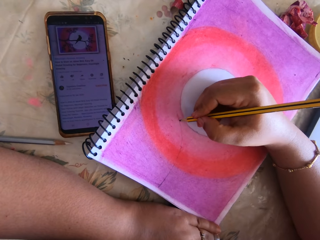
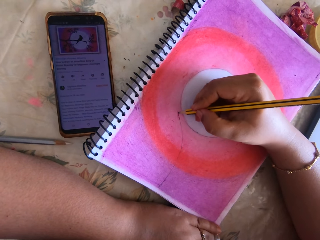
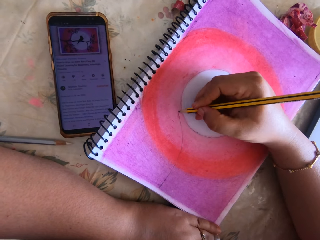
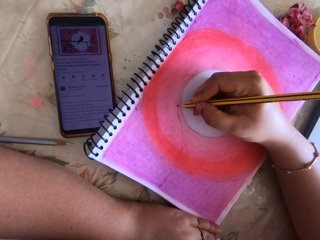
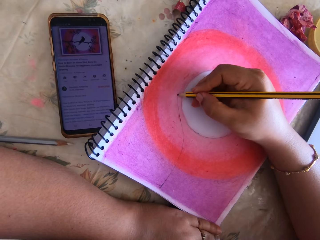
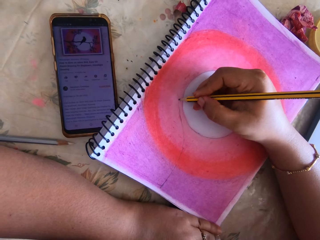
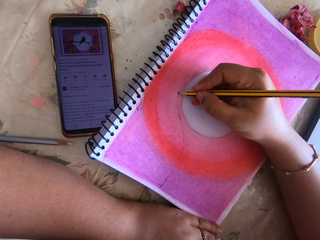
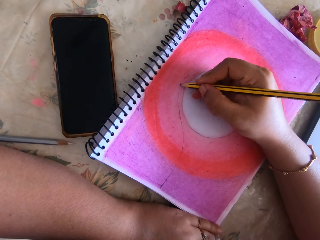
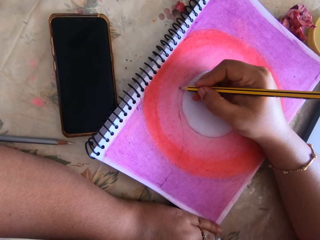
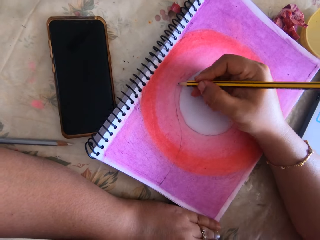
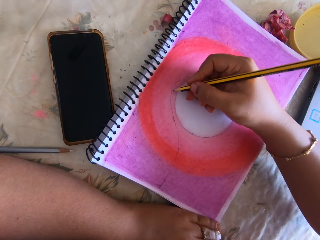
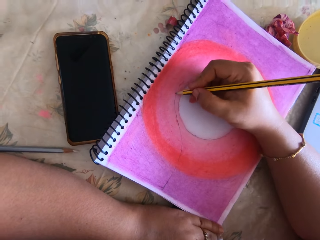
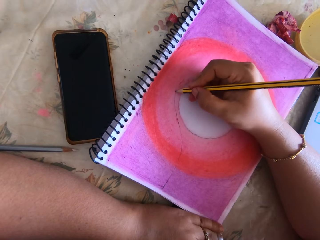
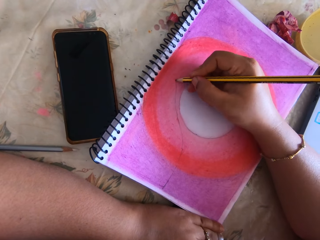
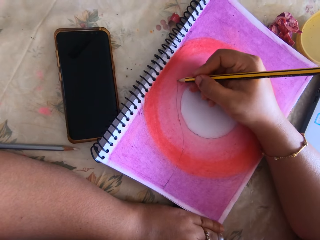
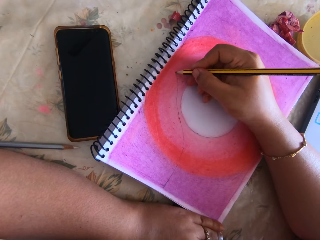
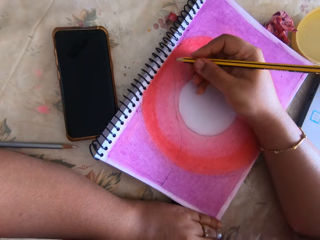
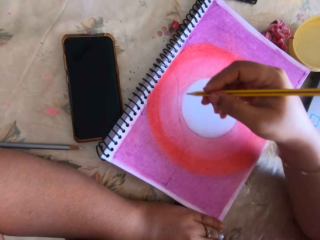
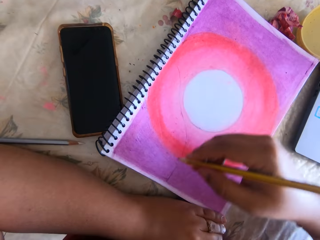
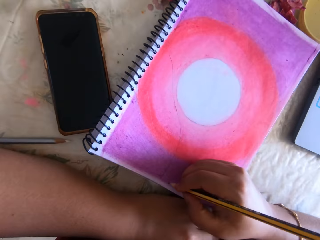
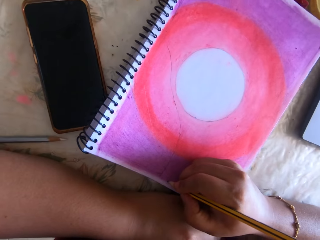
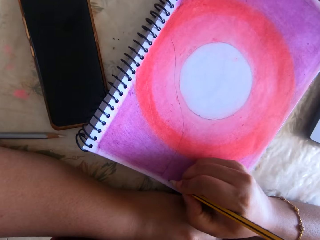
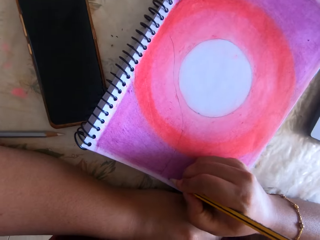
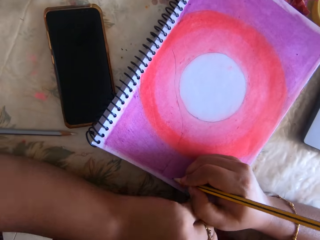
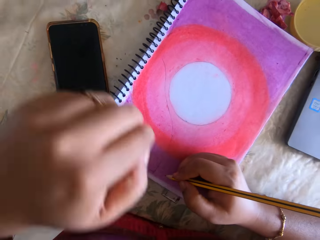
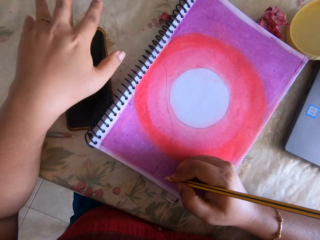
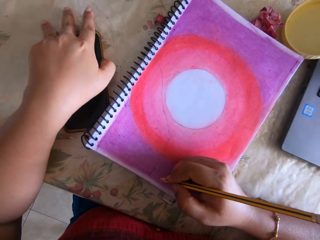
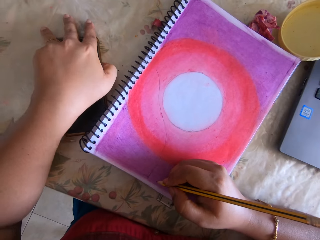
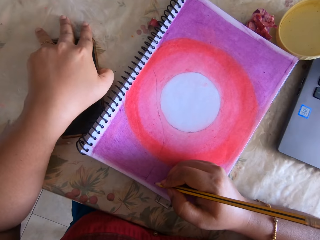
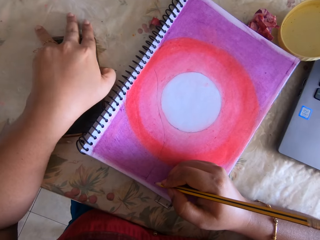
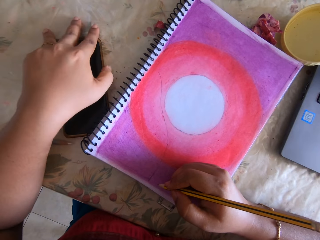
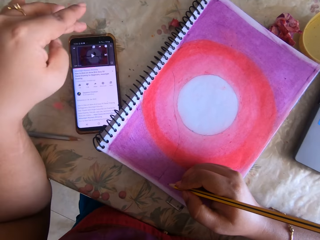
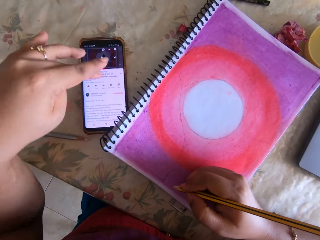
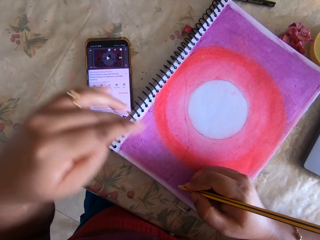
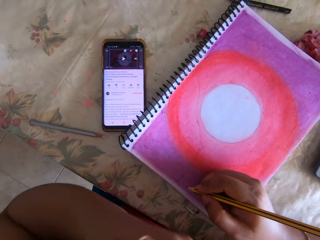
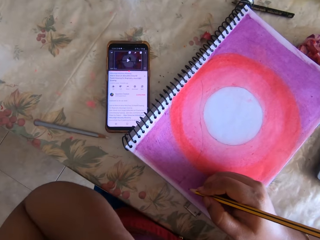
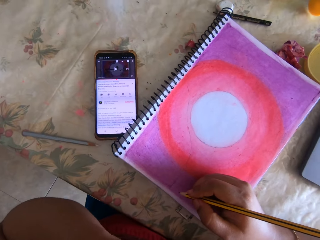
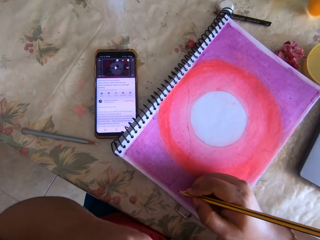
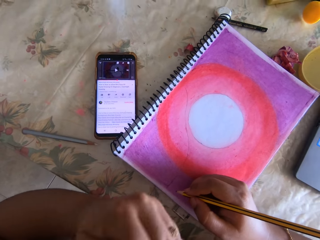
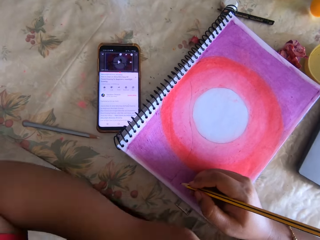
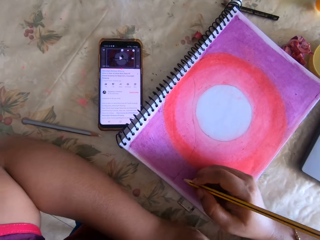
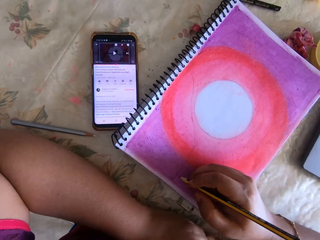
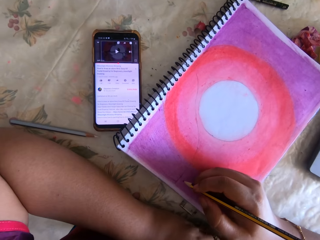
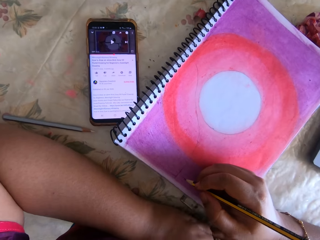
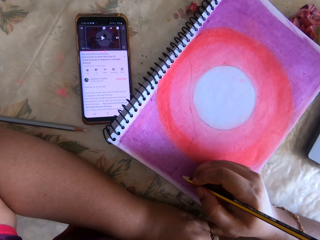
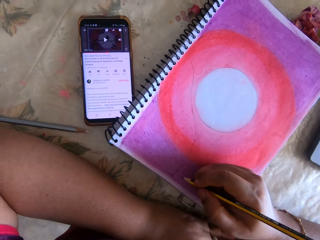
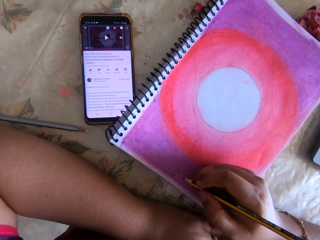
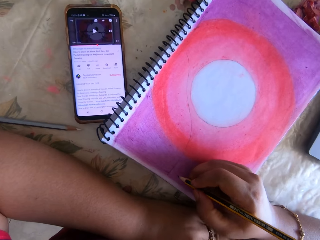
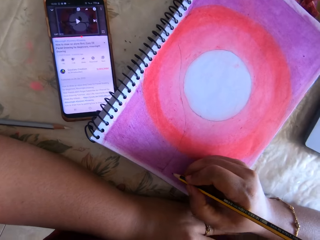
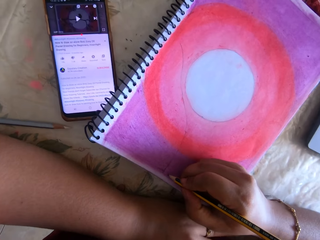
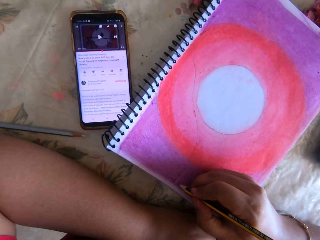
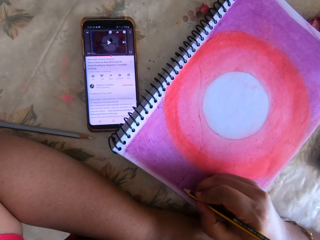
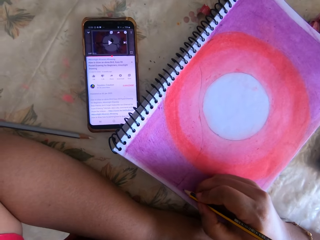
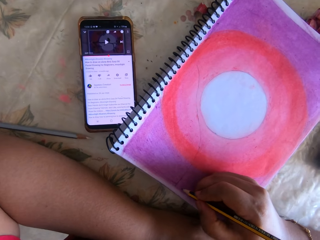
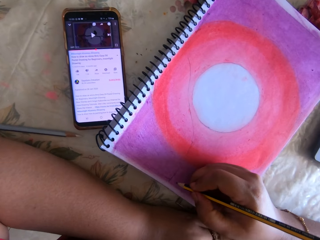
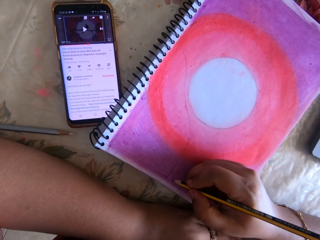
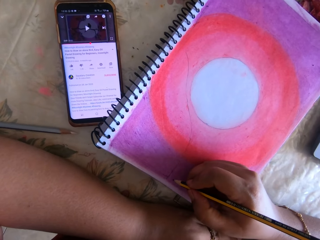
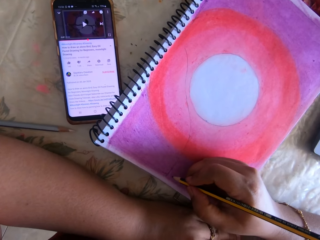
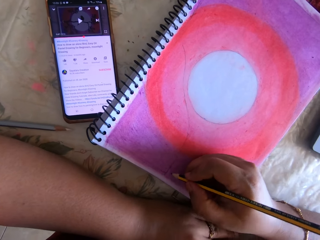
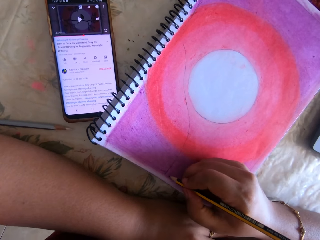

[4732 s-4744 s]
The camera wearer presses the phone. They touch the face.

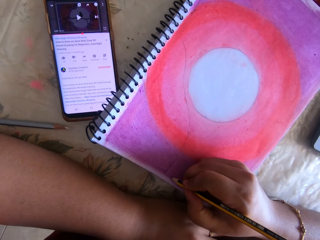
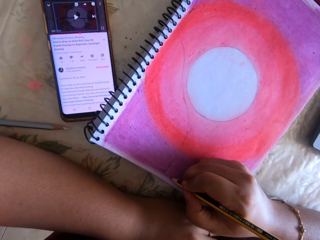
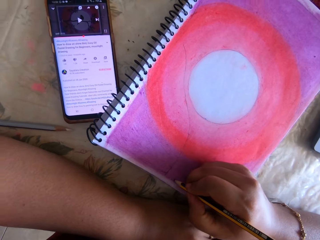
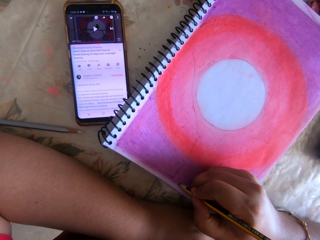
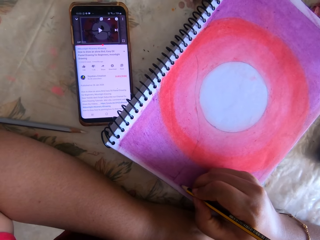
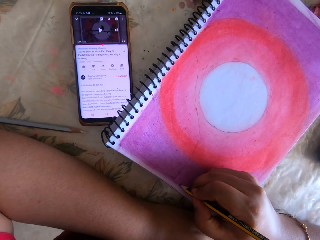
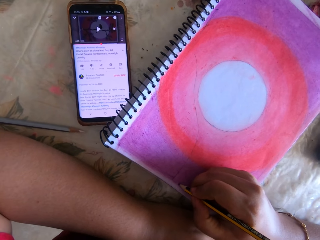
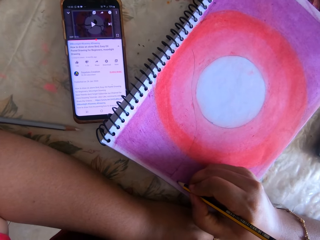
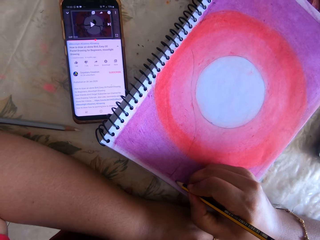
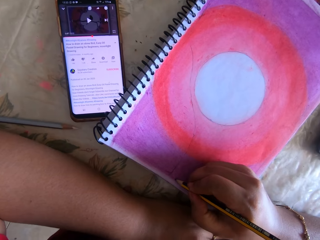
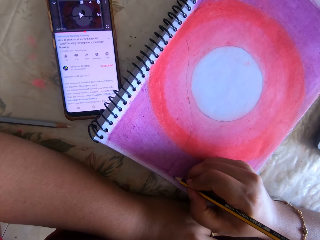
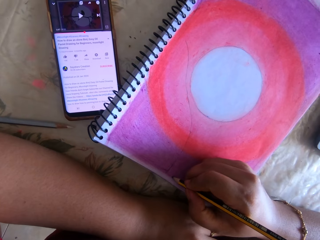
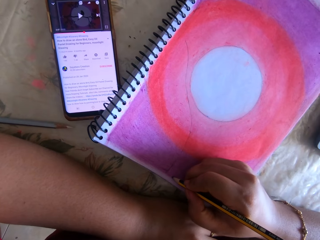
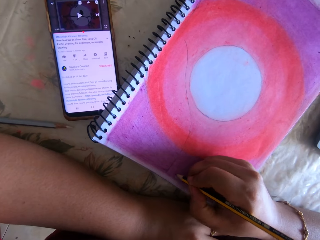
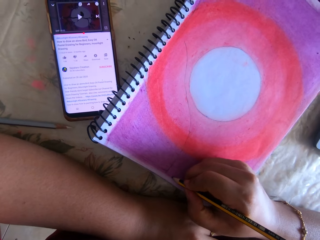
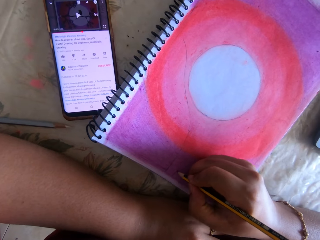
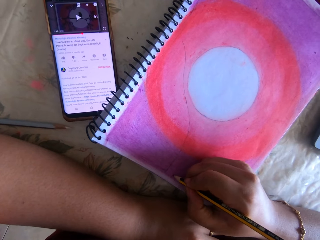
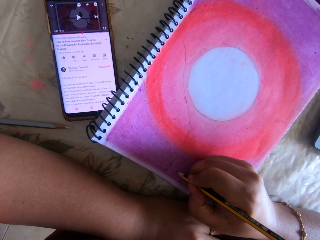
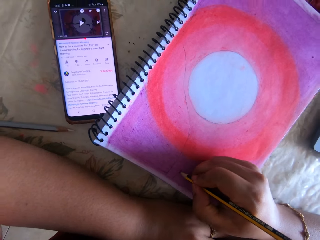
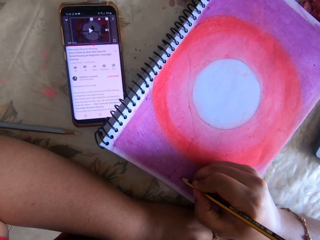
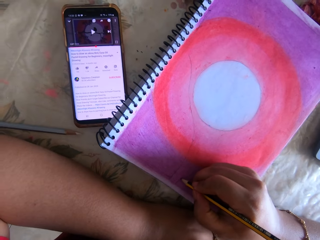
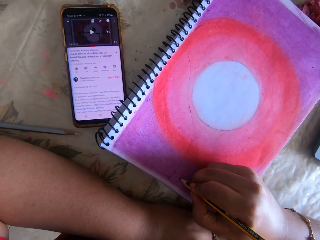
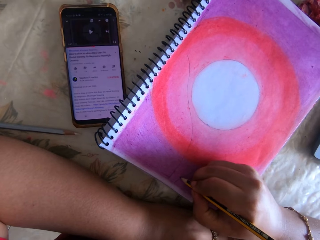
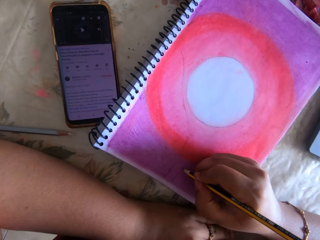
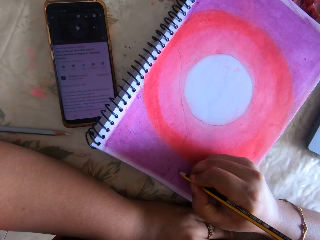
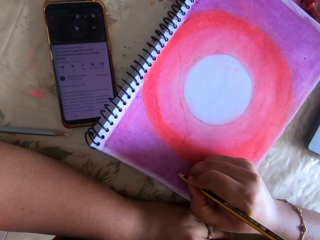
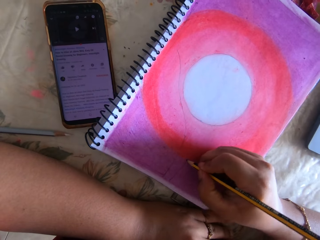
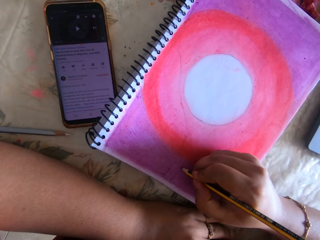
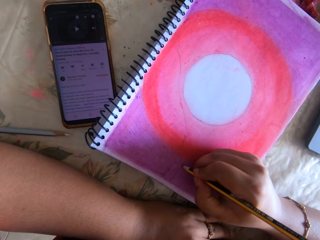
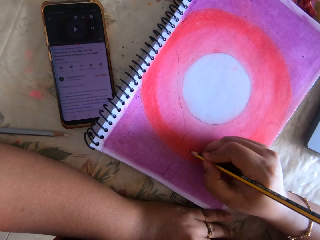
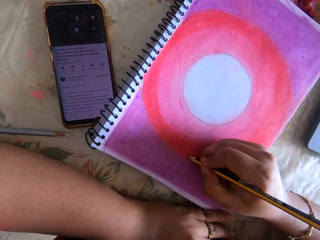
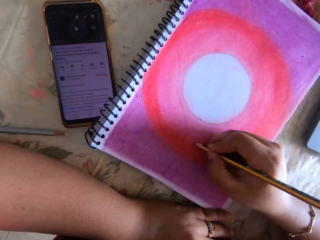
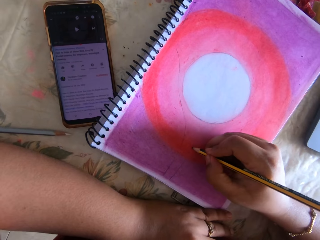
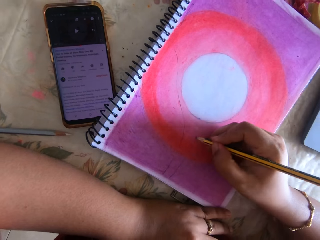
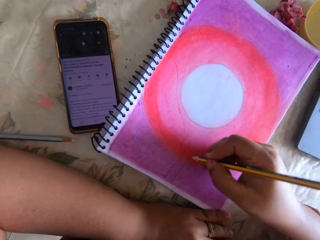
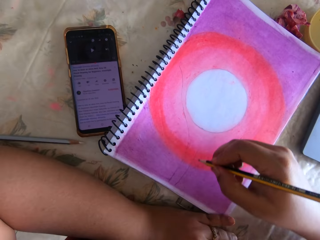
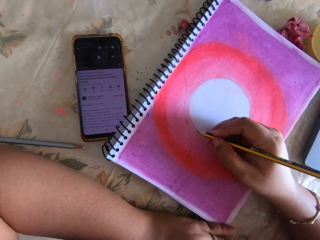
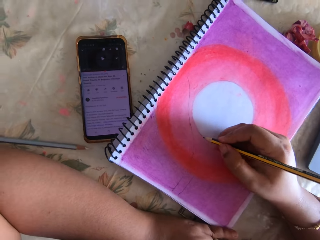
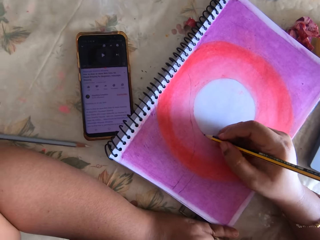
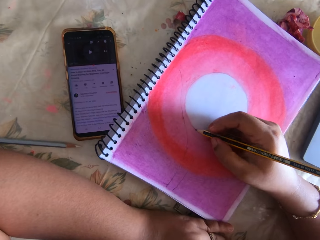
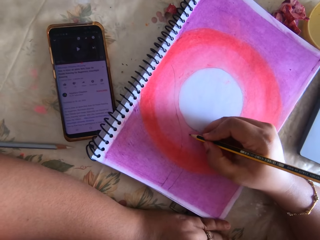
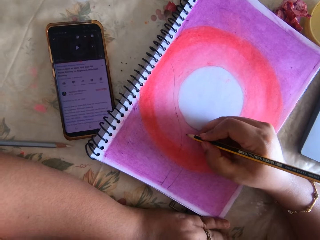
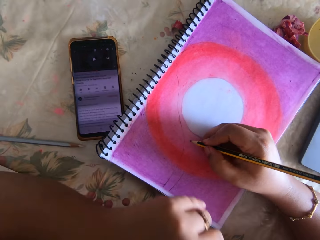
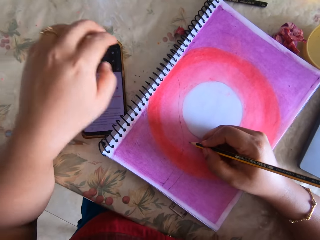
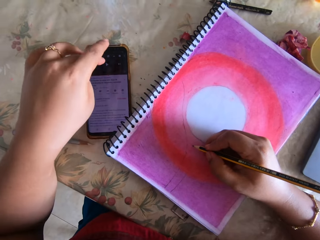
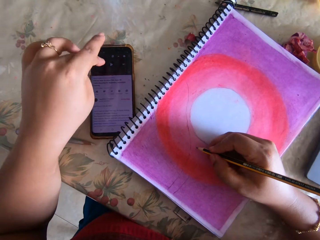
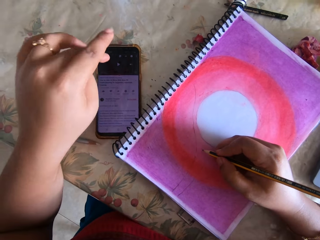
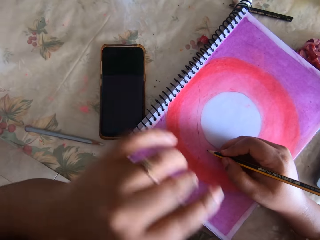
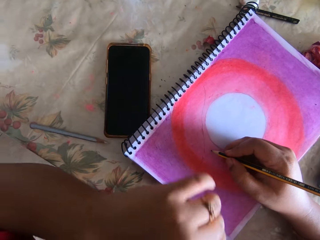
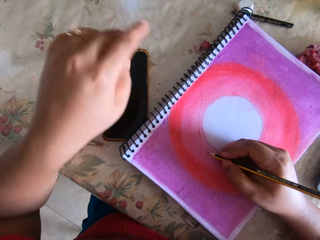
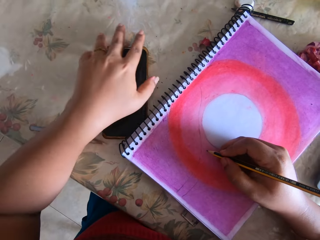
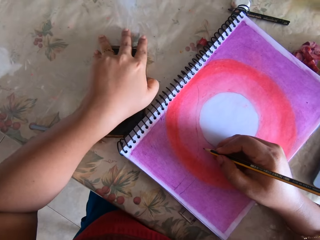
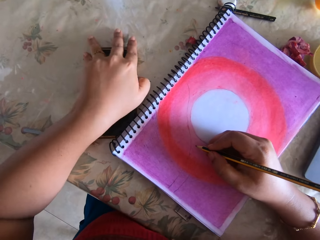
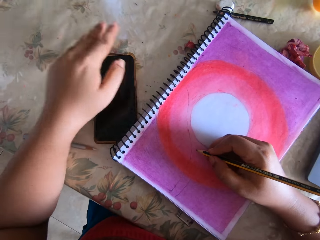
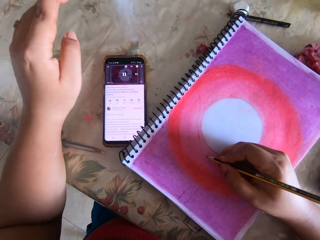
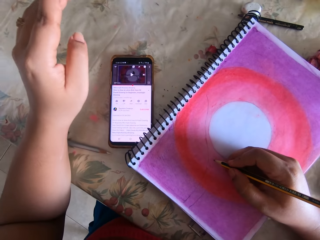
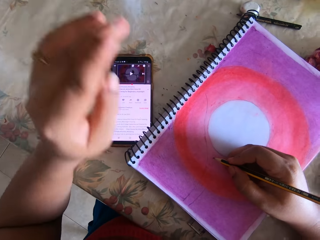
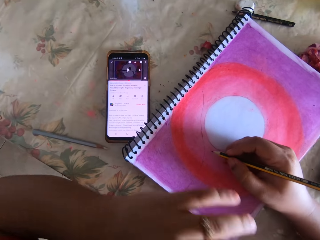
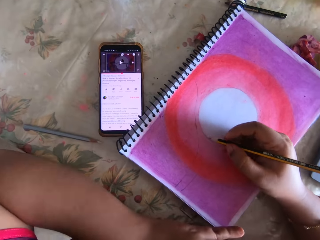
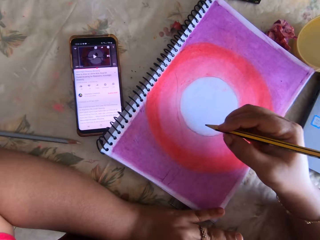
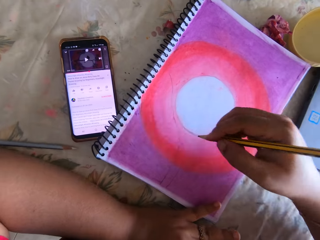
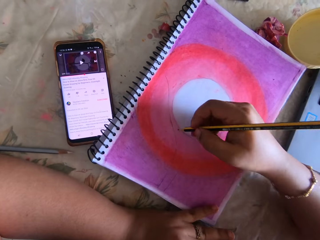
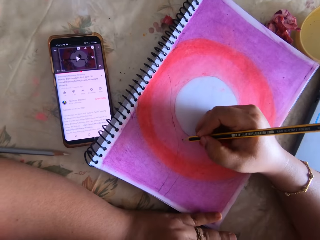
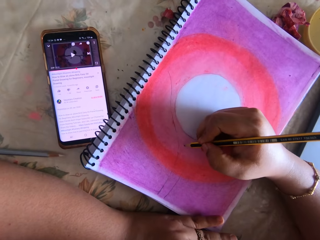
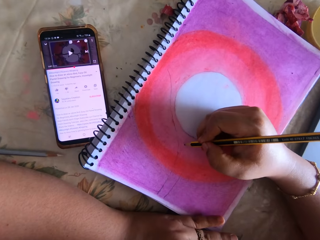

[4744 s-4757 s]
The camera wearer draws using a pencil. They press the phone.
